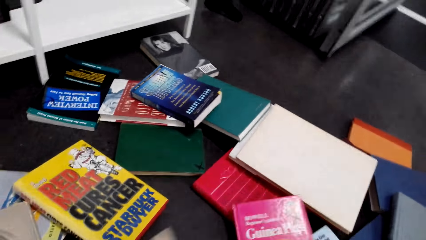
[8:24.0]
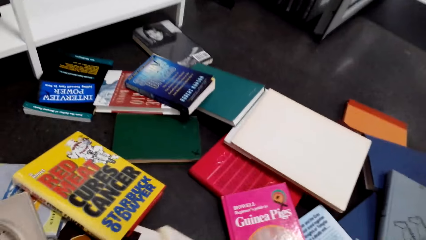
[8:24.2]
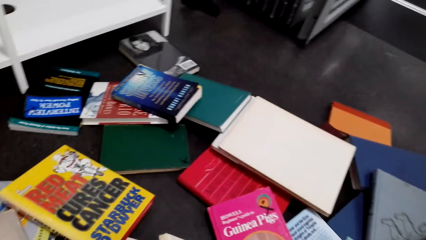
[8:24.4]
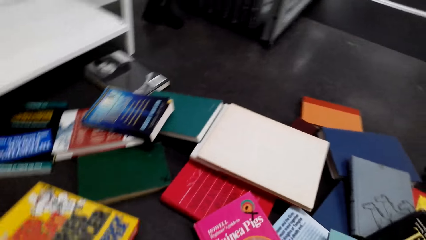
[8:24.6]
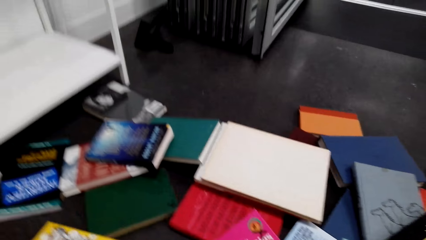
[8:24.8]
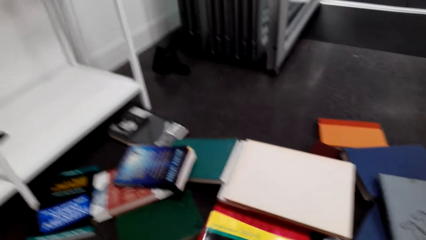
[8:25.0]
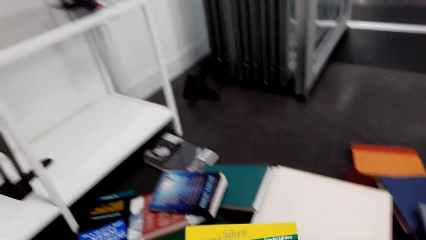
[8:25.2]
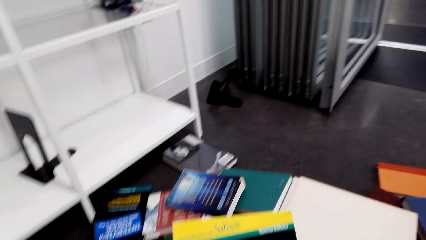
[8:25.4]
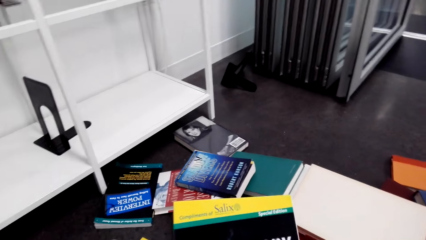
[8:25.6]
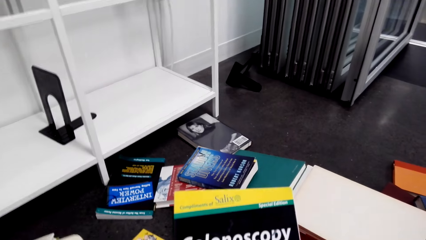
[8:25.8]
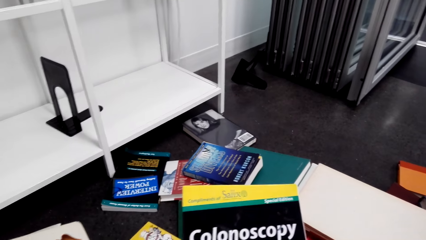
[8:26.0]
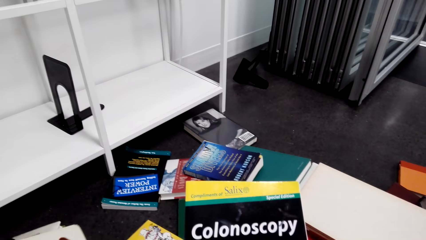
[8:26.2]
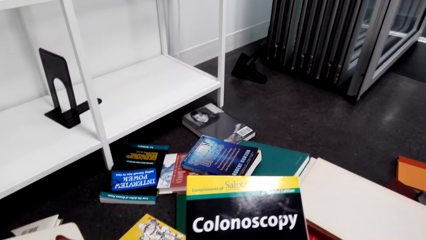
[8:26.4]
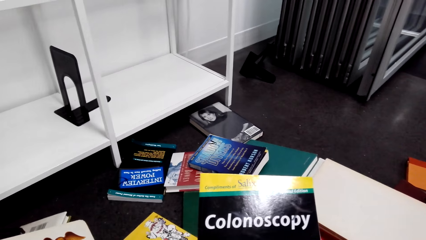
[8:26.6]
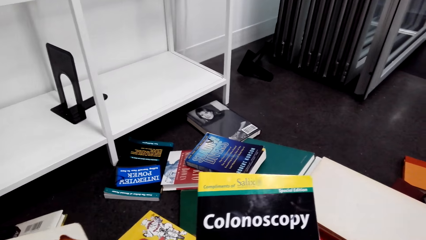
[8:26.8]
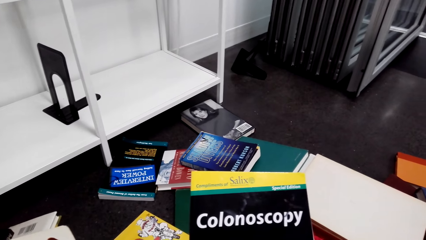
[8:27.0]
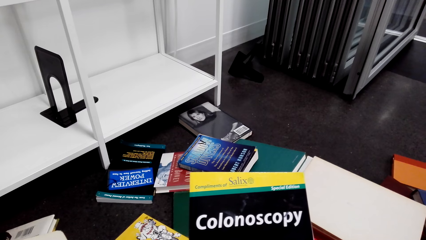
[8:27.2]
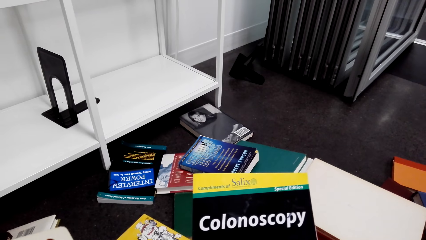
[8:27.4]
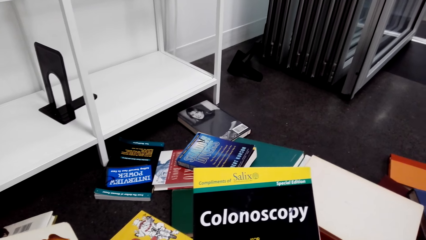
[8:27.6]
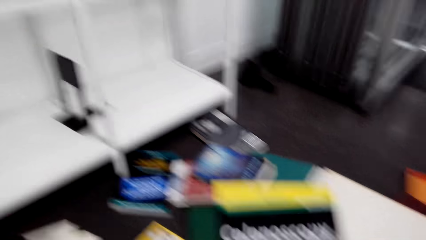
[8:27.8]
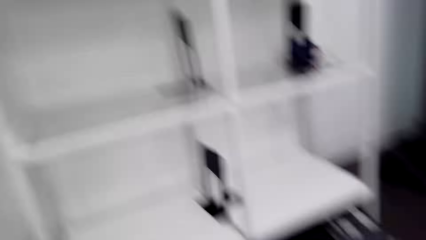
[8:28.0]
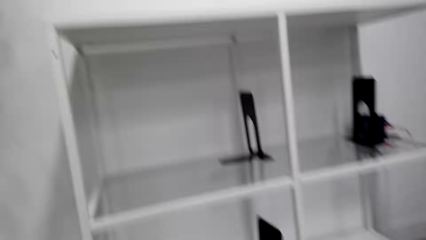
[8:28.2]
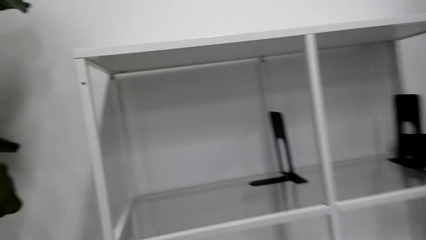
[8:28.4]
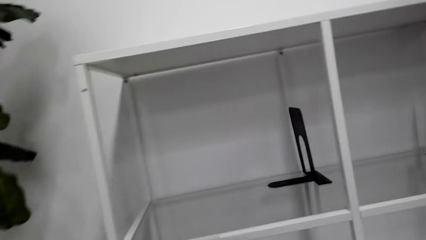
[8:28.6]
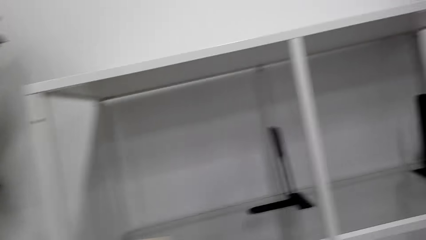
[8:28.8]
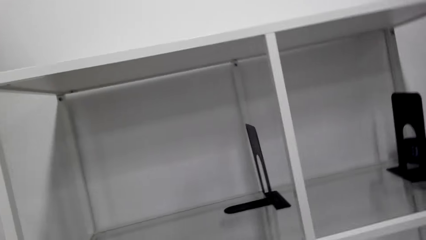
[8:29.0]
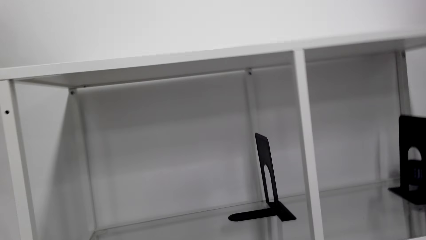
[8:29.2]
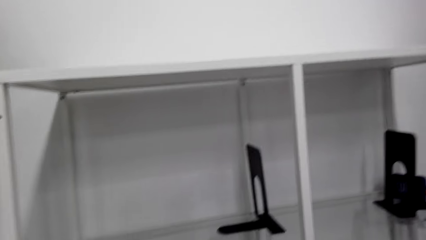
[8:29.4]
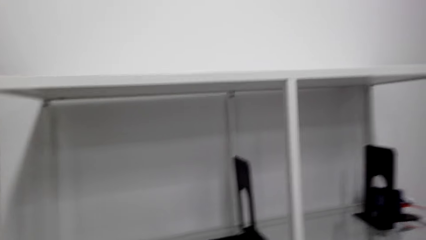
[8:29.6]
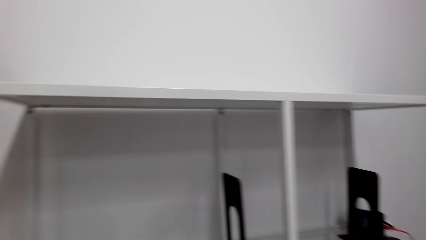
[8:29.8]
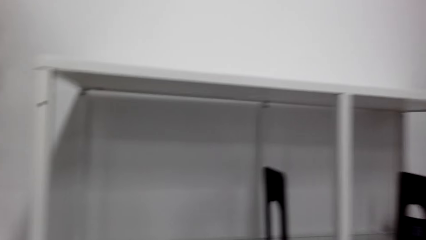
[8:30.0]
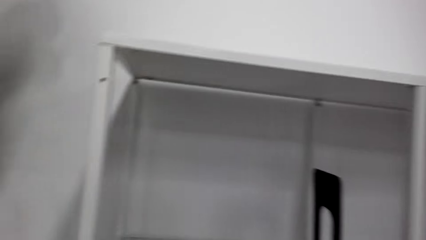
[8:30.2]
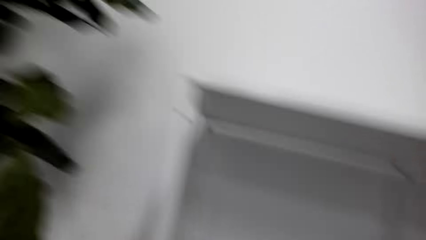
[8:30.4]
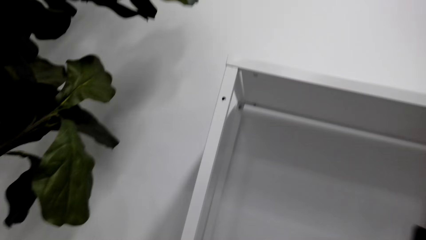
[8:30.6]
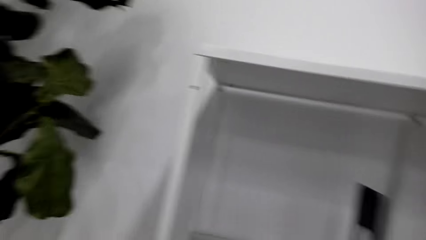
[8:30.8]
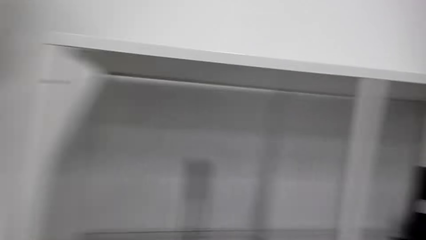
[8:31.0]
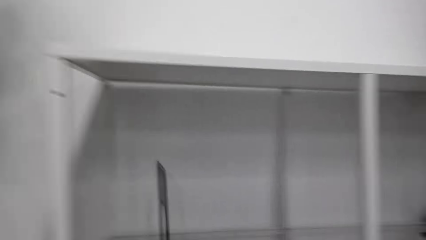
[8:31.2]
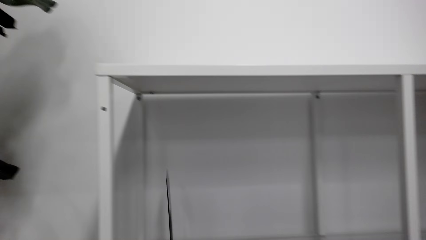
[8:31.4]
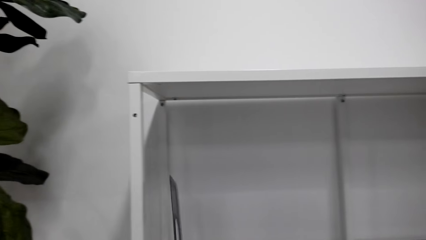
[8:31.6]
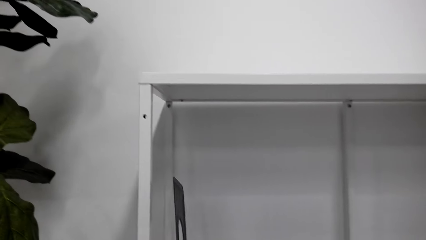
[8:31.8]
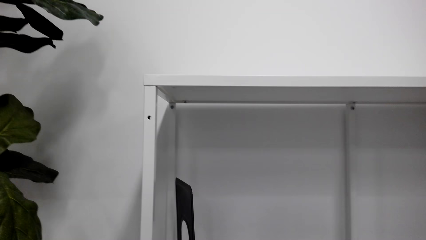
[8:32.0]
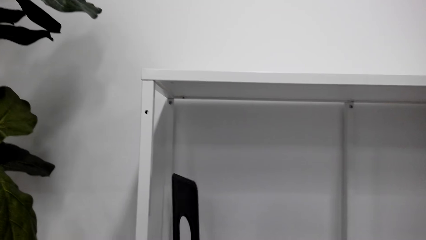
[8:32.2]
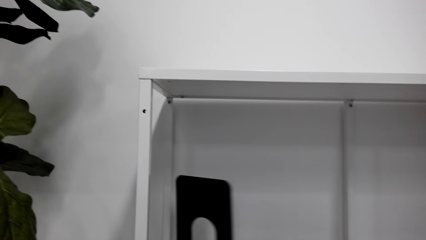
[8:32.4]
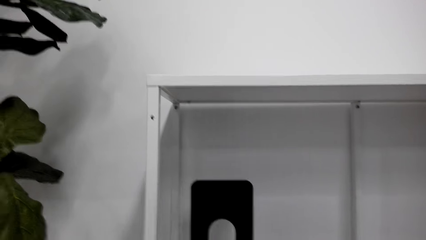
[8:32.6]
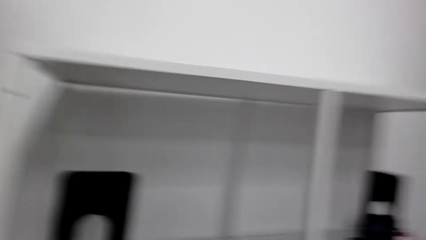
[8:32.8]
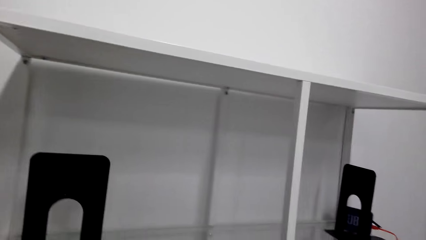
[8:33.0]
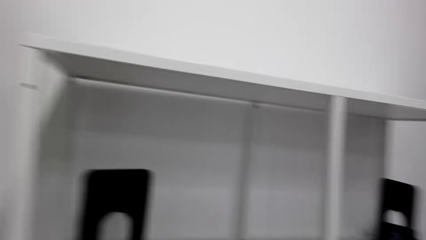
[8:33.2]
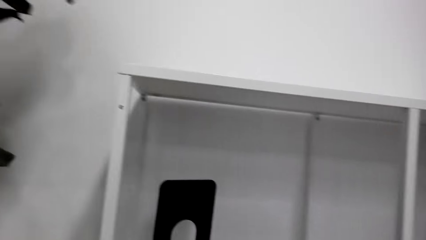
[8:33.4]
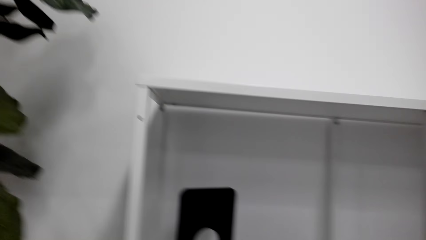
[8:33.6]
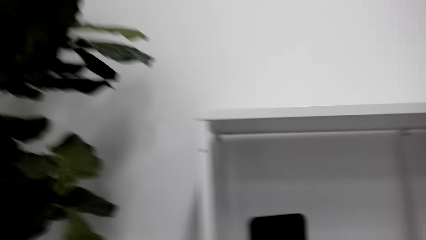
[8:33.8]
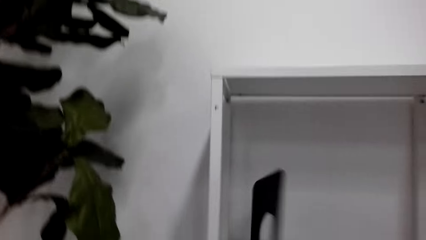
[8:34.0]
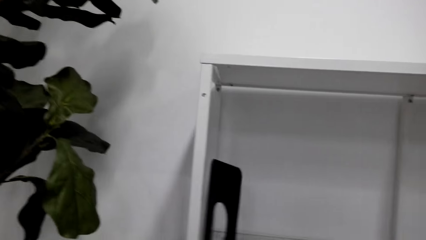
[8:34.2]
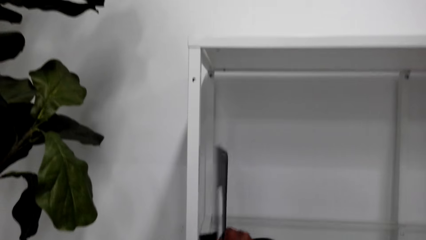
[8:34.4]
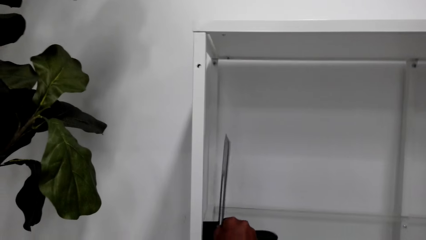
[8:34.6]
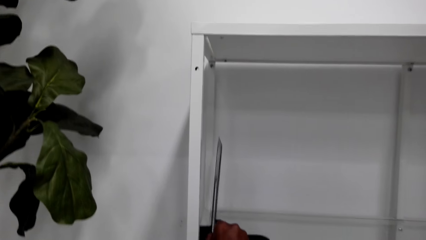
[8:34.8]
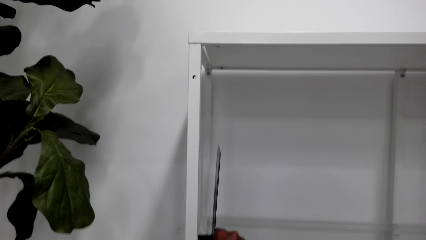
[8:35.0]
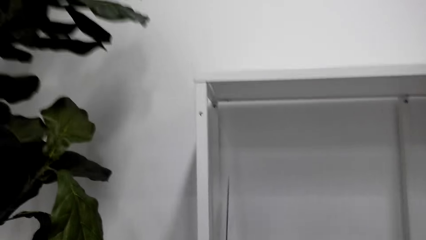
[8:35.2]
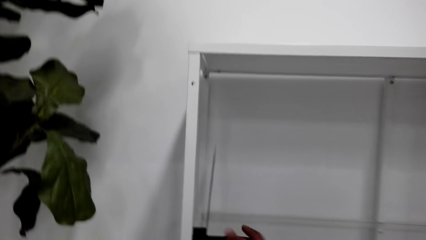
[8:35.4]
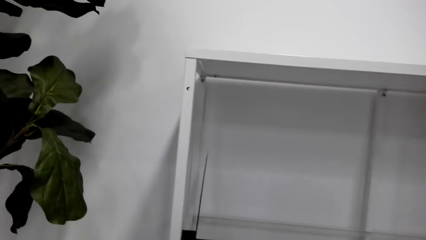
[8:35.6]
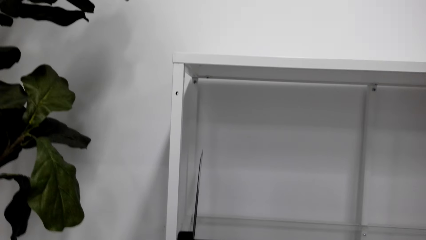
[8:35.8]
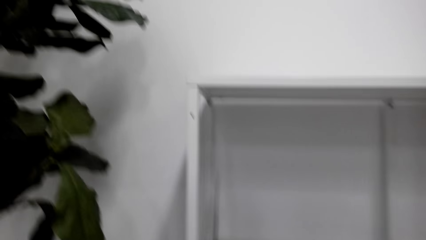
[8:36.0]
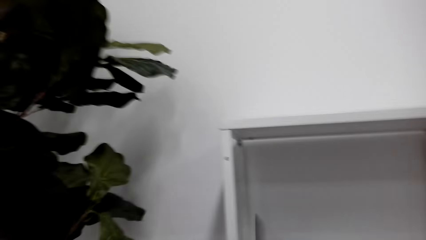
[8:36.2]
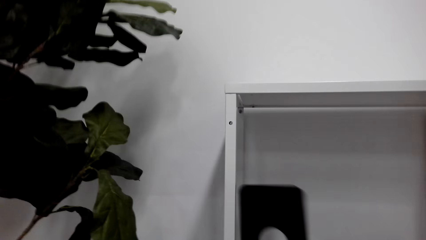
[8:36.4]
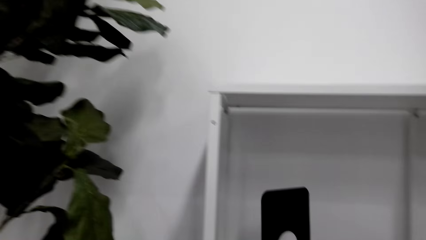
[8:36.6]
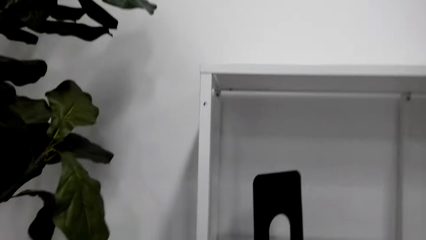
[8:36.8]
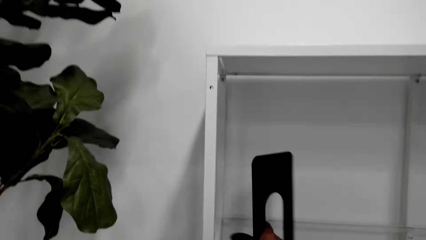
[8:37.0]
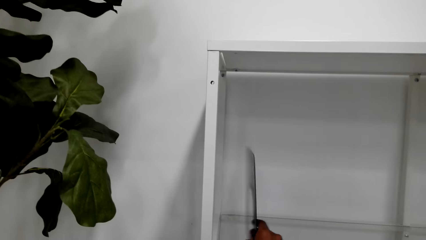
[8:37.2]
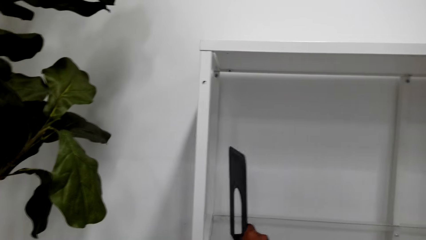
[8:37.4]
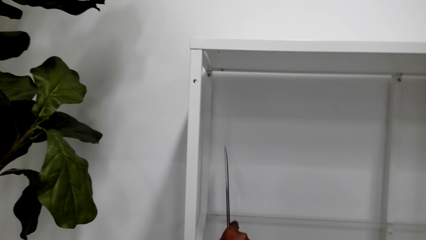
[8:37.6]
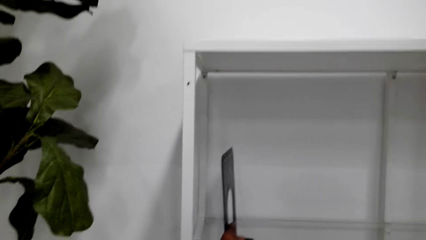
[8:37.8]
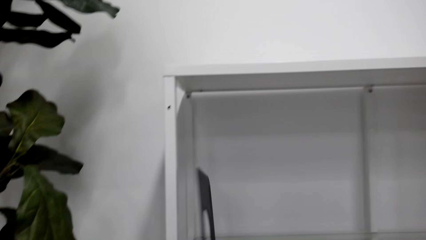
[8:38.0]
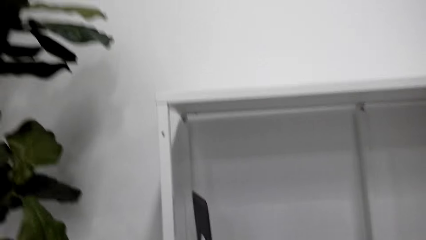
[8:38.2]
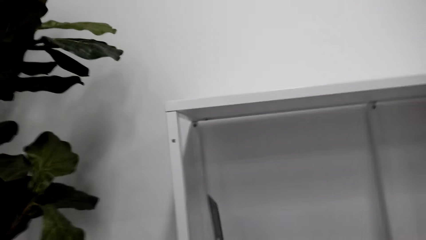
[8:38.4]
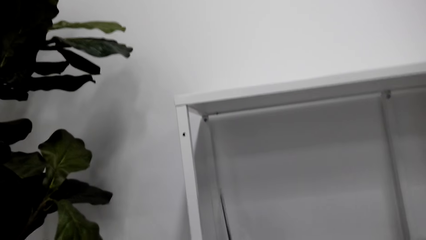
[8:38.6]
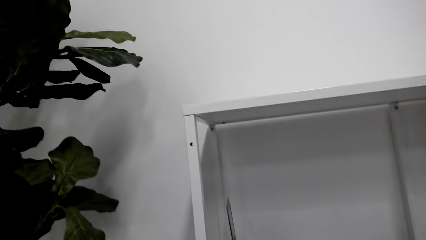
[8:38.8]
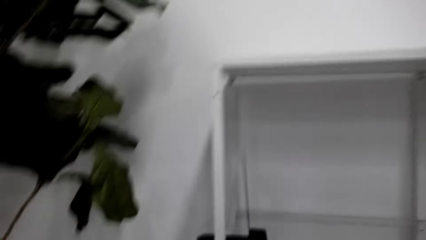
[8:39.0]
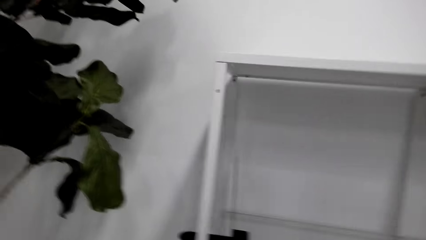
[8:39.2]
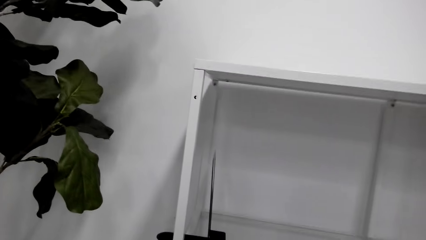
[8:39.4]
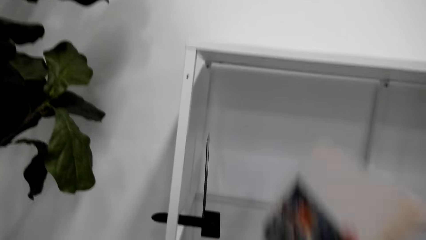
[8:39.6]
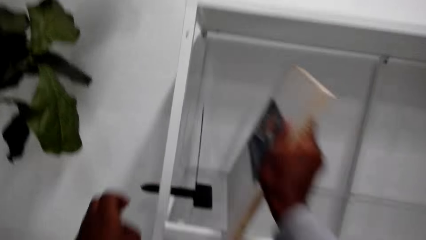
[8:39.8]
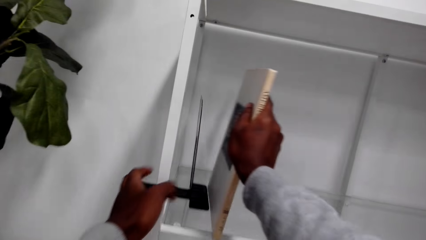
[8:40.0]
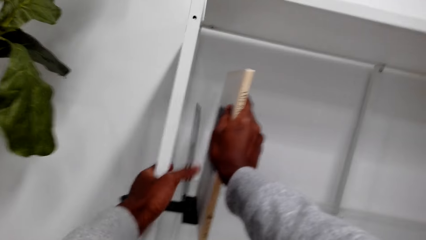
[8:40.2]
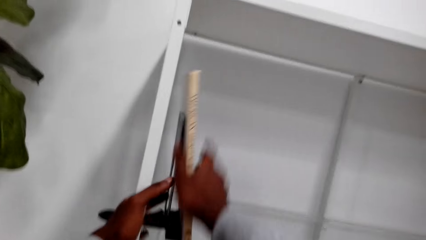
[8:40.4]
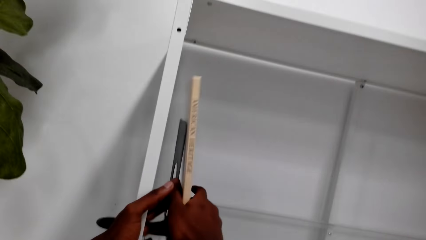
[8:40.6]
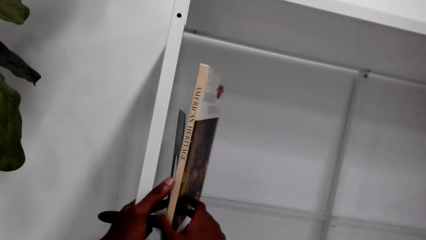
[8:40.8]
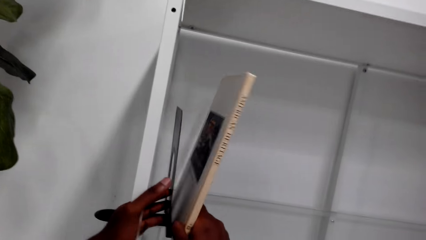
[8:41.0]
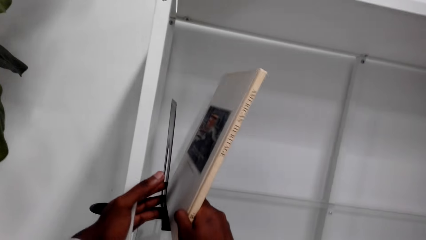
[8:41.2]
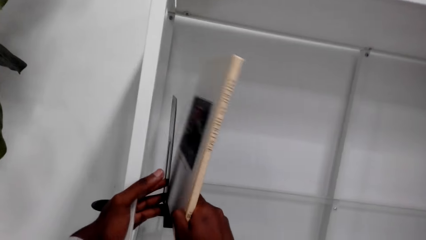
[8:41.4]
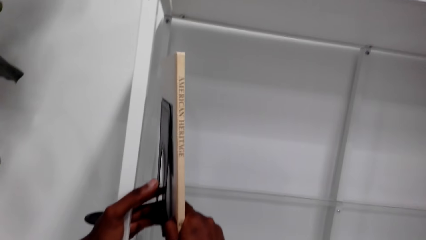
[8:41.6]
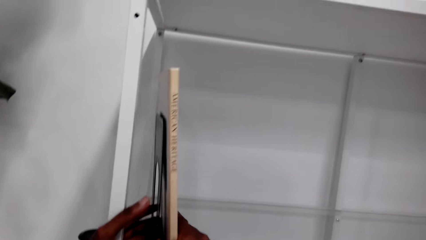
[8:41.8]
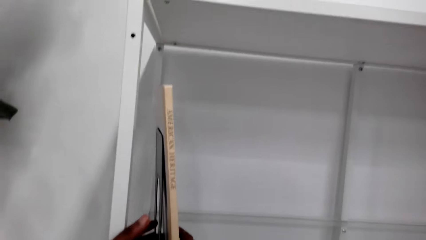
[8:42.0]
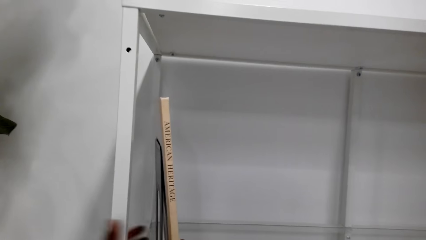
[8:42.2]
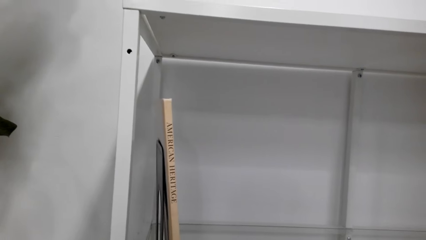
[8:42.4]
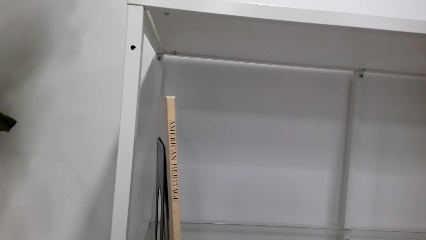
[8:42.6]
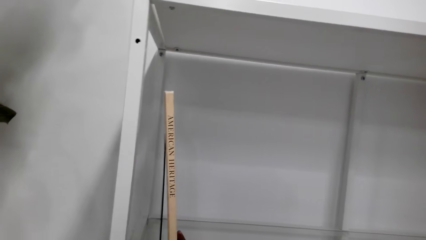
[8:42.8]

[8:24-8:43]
The camera wearer reads the cover of a book. They walk on the floor. They move something in the bookshelf. They put a book in the bookshelf.
